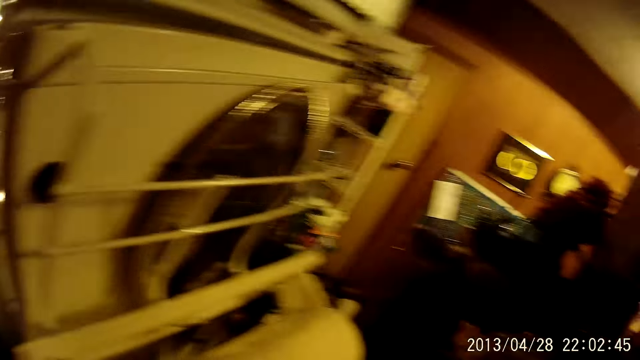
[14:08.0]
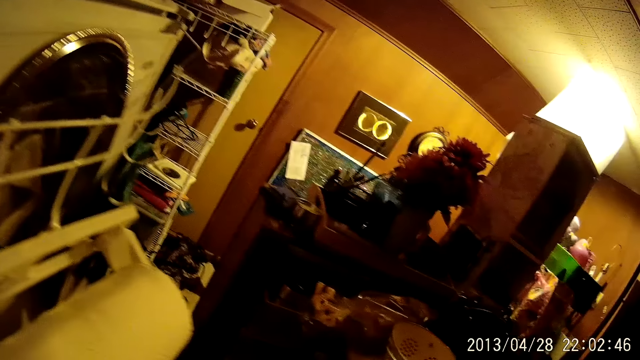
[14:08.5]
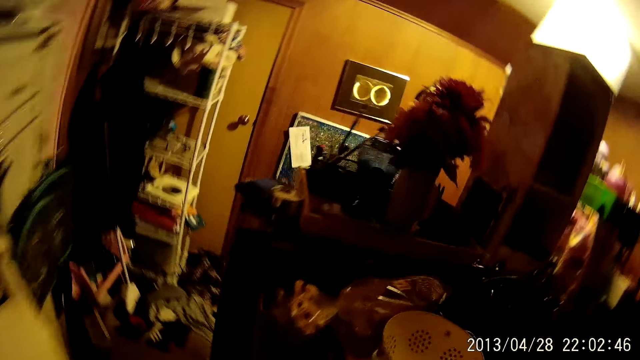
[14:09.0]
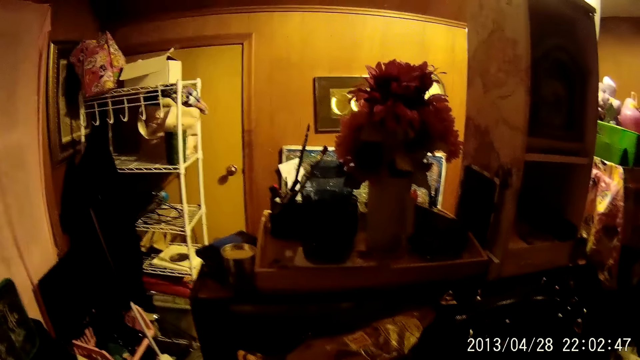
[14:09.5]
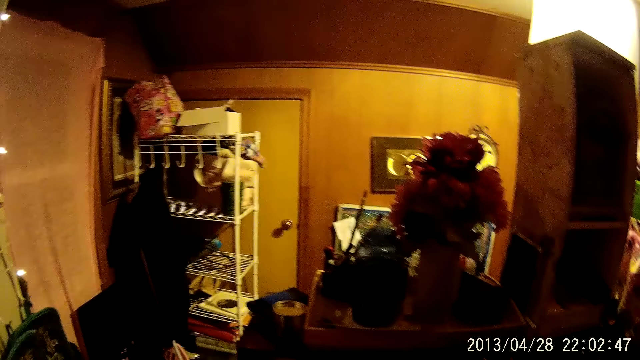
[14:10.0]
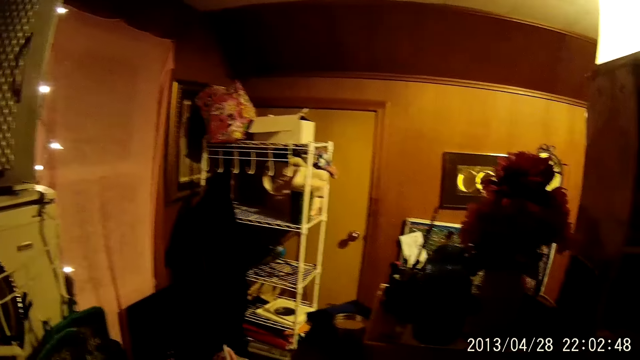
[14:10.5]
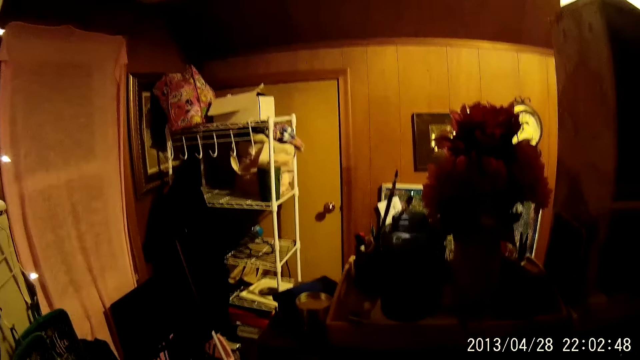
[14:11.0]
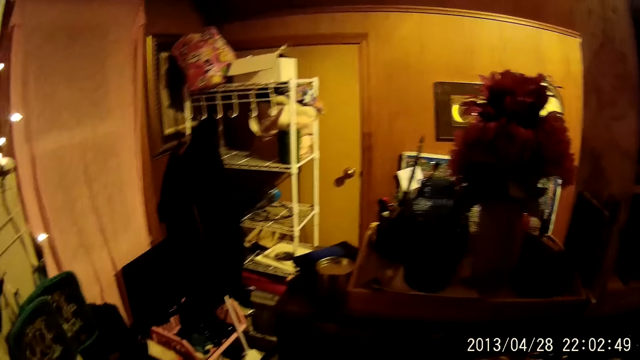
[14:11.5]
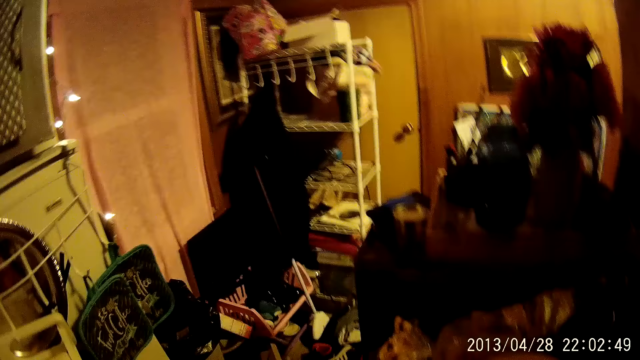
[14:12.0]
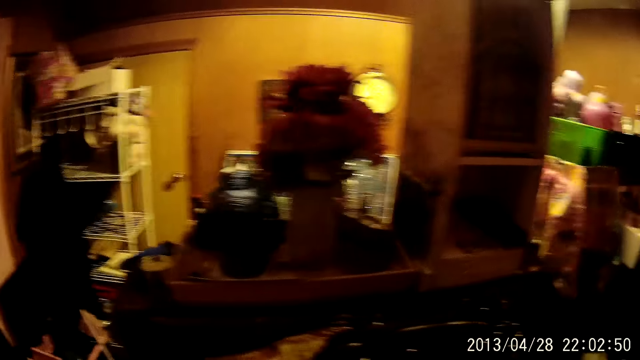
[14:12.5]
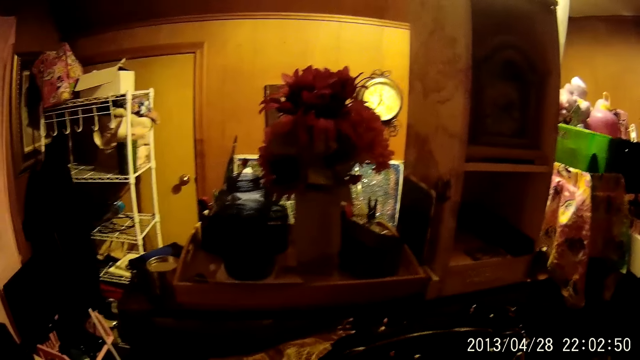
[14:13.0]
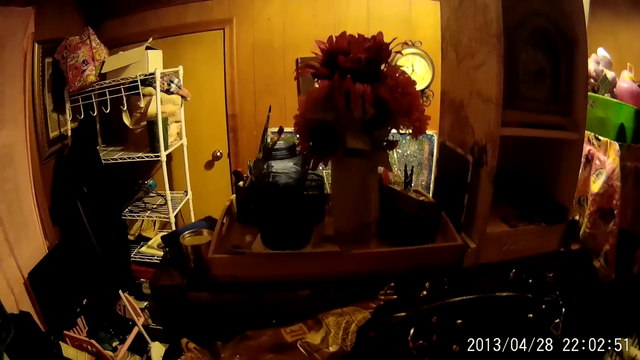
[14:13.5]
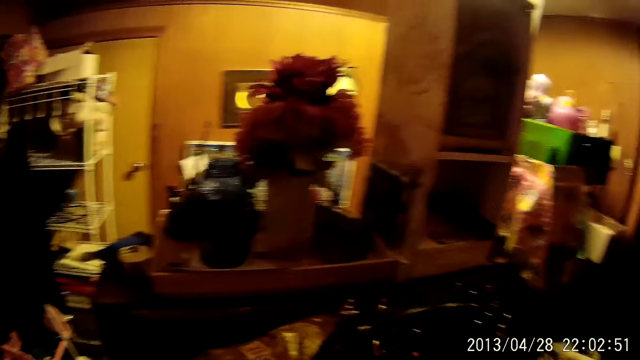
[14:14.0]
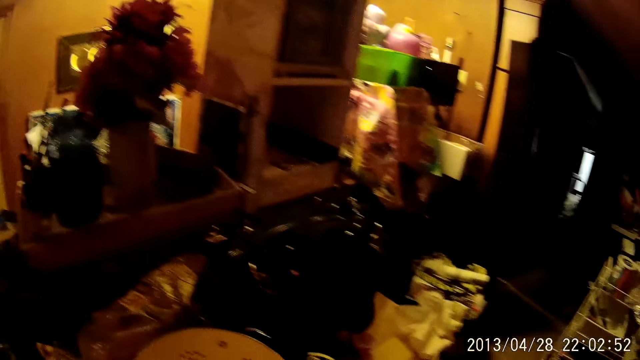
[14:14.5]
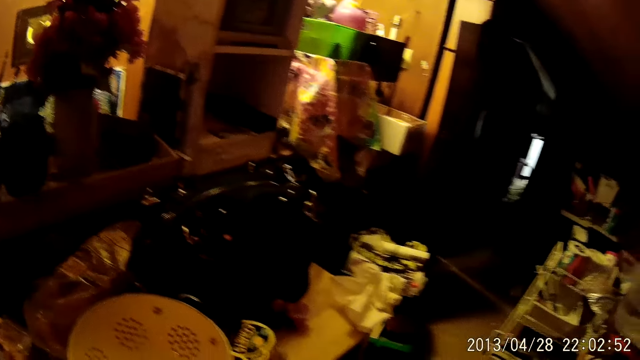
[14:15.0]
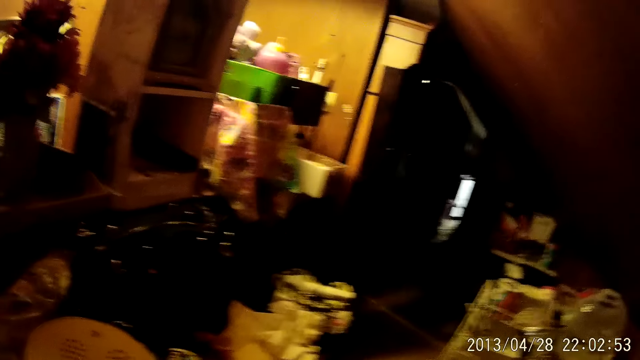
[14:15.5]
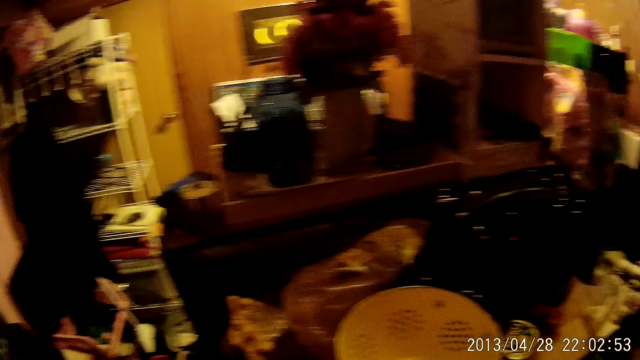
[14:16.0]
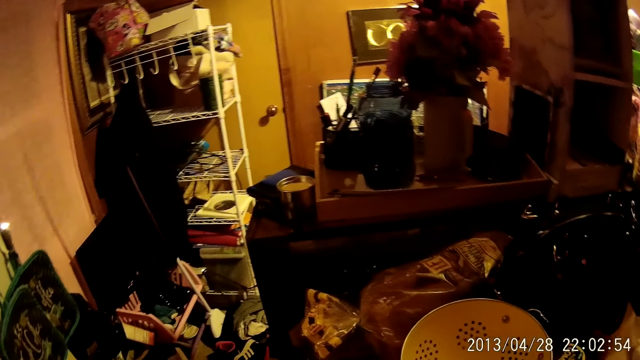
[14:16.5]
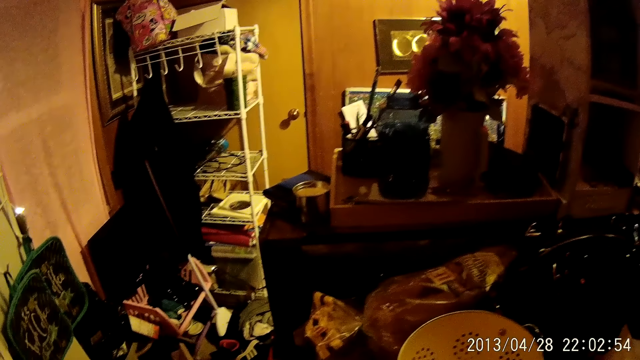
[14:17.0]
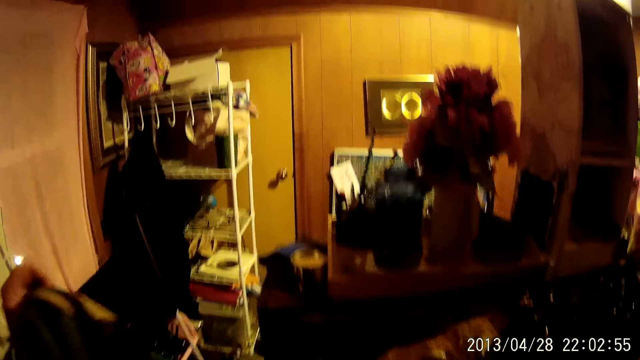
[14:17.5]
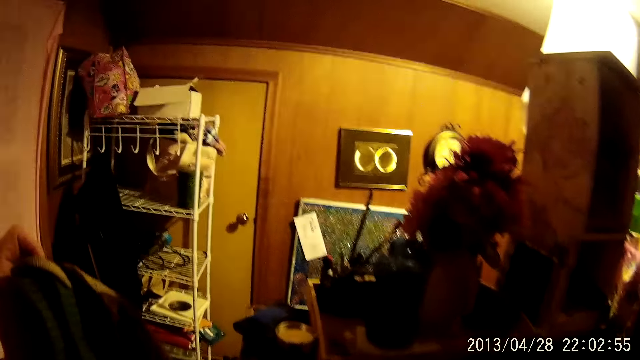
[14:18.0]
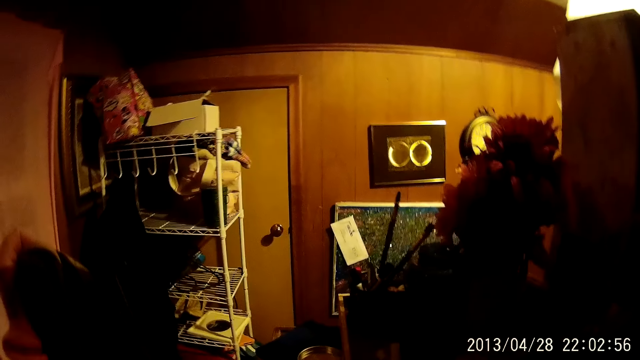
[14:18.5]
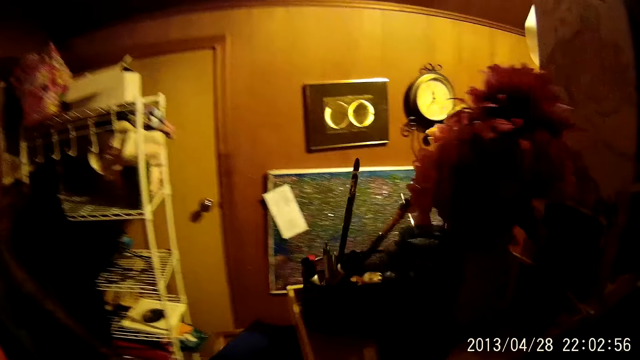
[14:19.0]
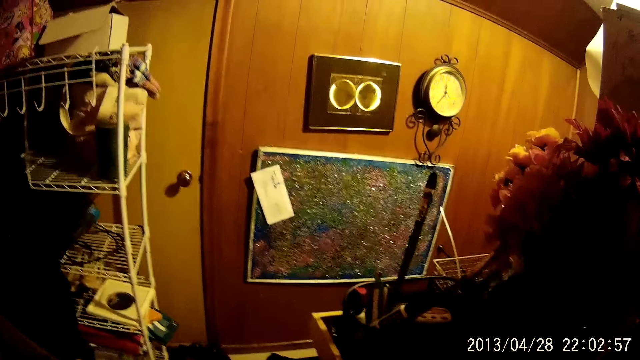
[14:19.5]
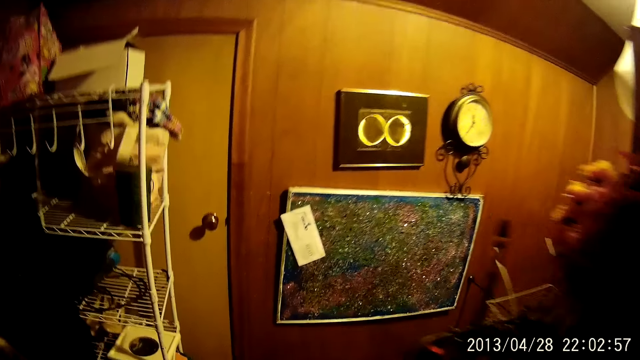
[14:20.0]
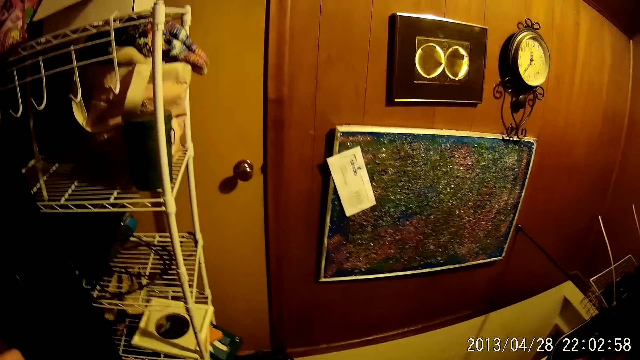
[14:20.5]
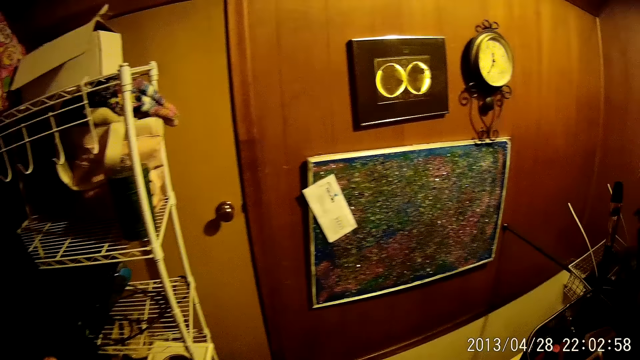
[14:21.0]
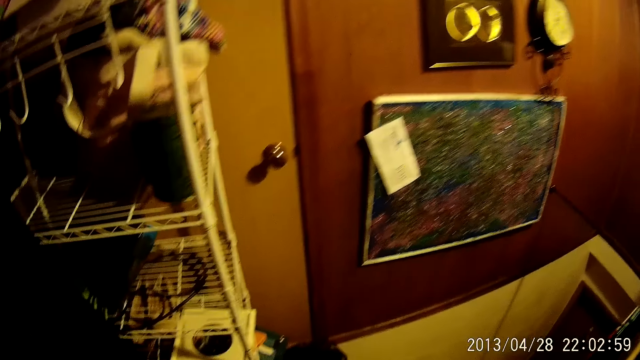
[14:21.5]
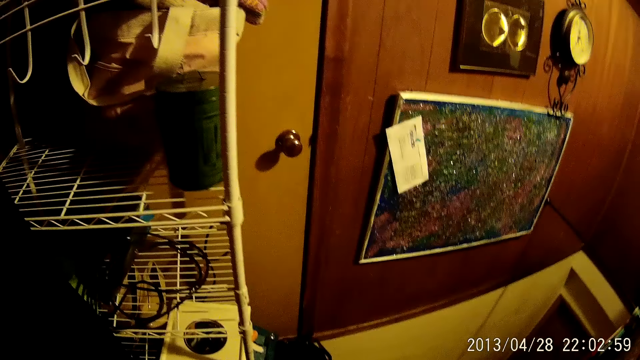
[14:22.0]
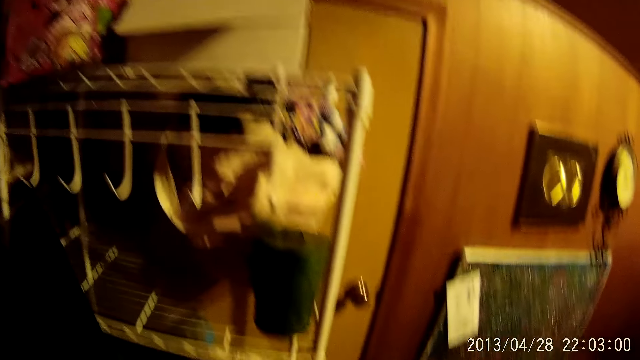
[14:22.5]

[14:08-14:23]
The camera wearer looks around. They walk in the house. They look around. They walk in the house.

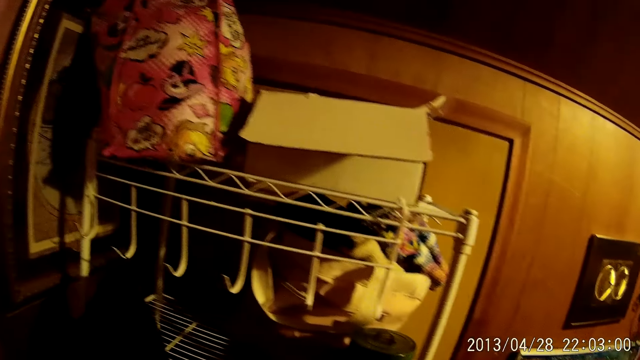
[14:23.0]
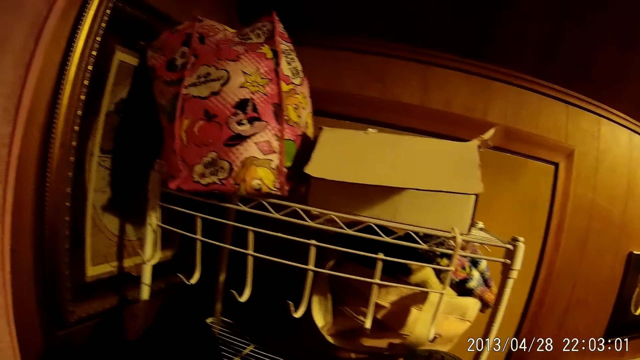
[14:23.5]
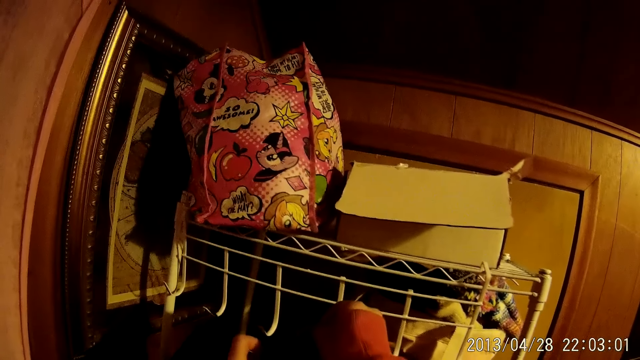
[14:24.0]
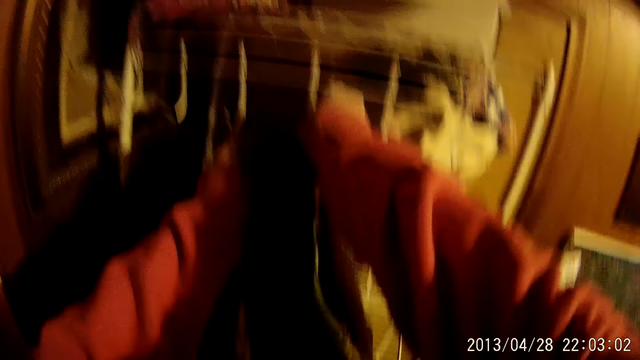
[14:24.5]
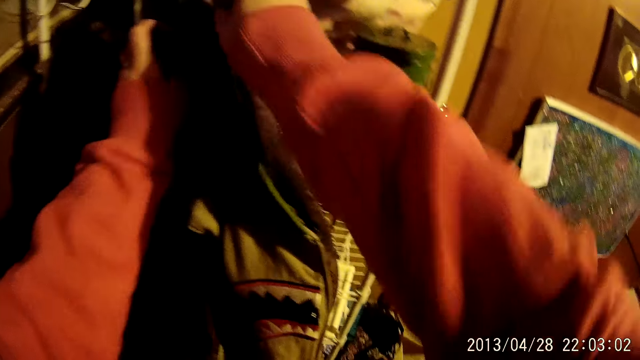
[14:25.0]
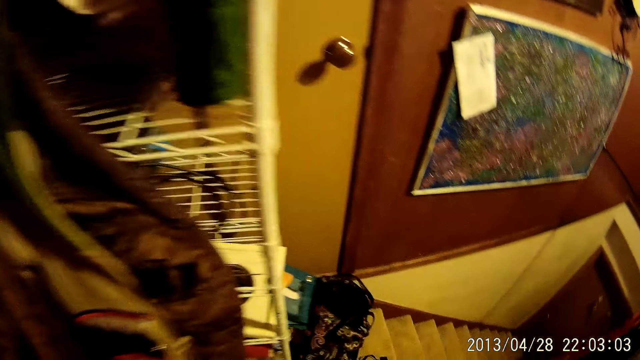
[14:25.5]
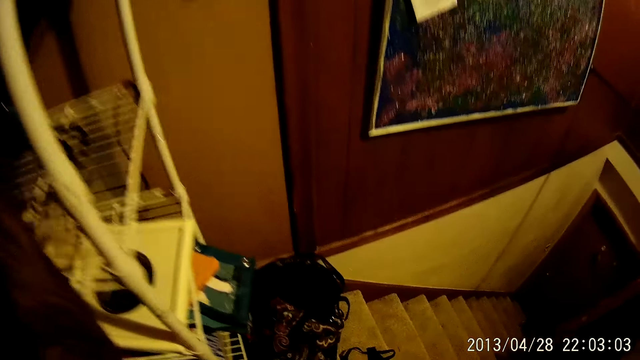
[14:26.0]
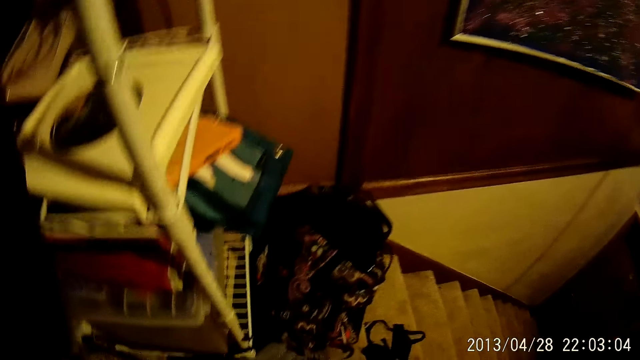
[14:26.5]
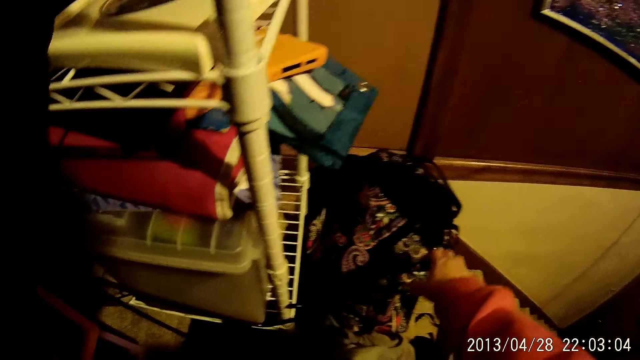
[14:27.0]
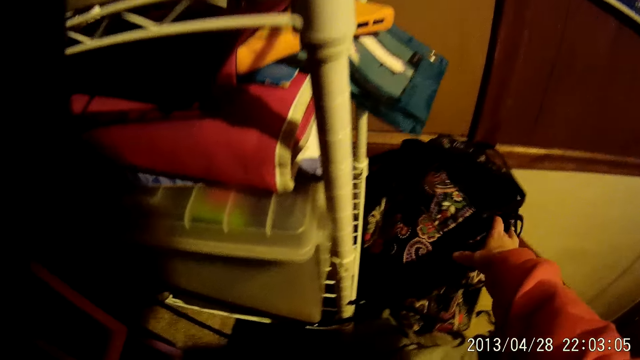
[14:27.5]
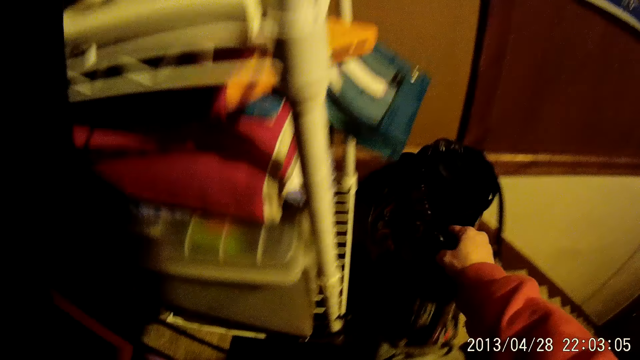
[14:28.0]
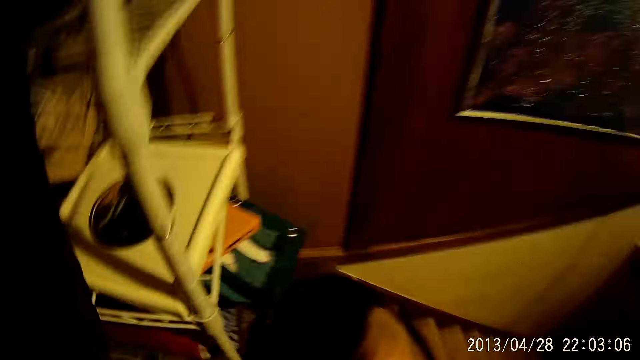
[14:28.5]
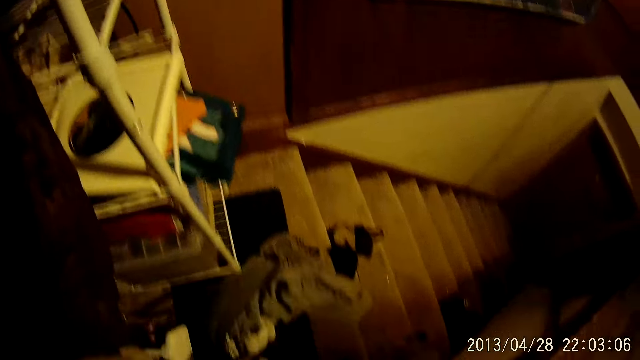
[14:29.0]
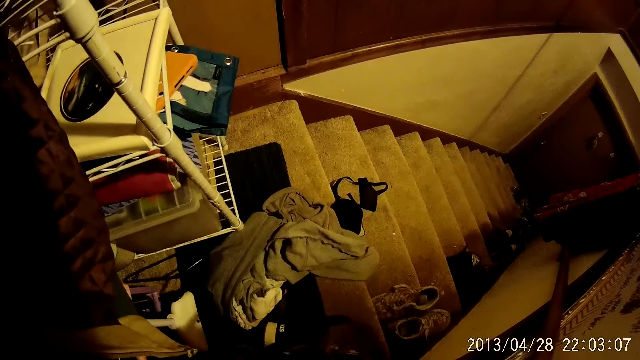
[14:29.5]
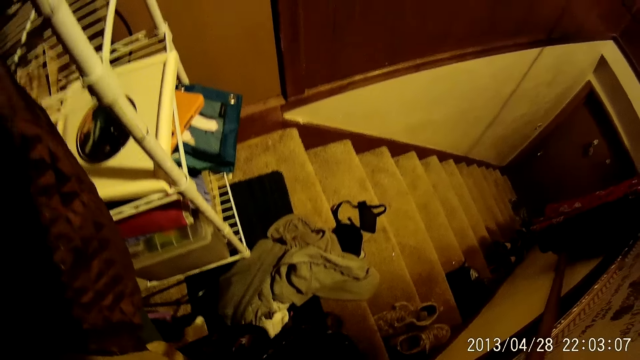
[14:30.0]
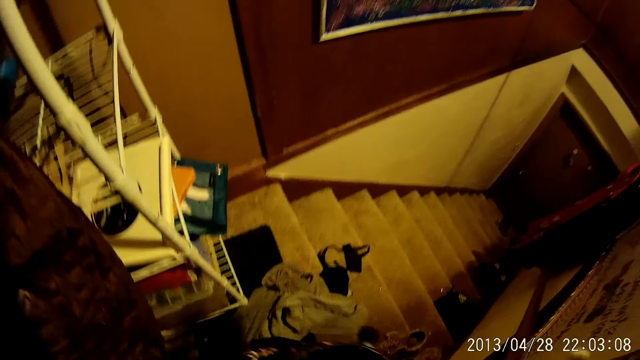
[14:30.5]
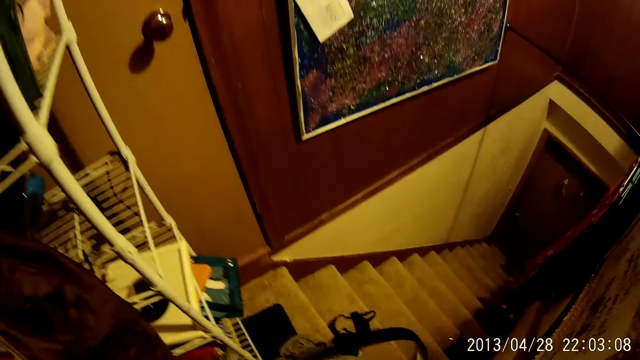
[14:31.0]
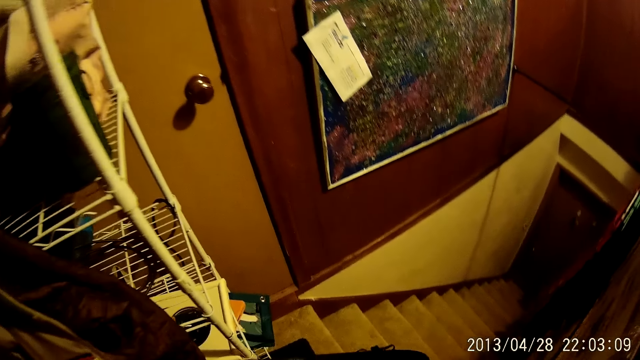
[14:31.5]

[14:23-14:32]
The camera wearer hangs the towel on the stand hook. They pick up a bag from the floor.
